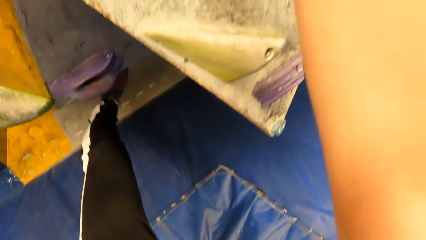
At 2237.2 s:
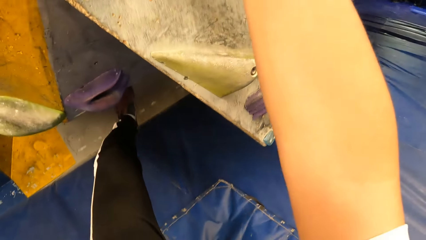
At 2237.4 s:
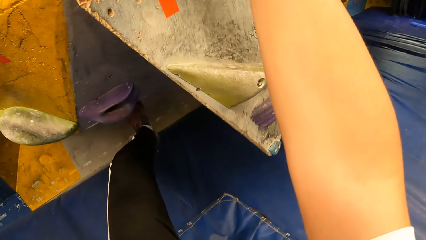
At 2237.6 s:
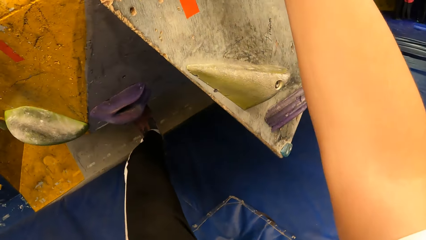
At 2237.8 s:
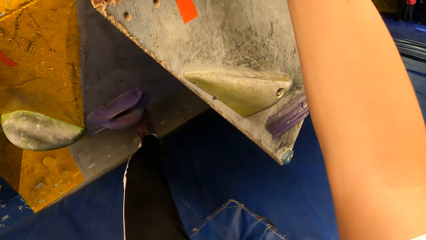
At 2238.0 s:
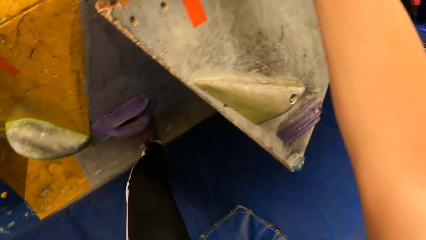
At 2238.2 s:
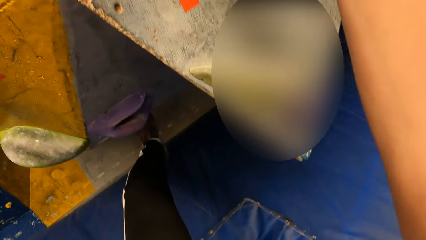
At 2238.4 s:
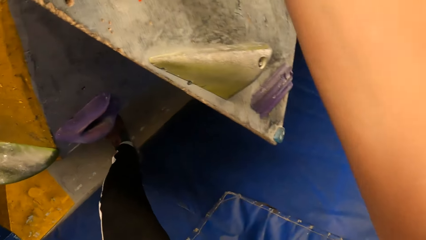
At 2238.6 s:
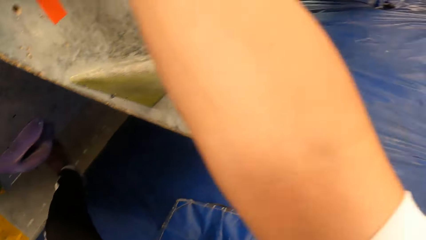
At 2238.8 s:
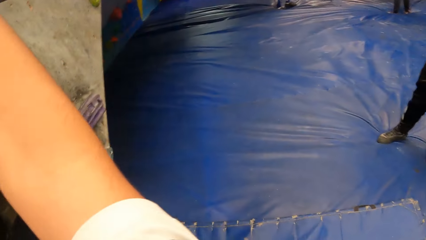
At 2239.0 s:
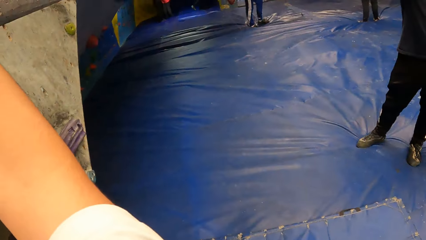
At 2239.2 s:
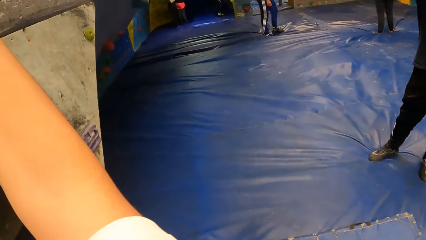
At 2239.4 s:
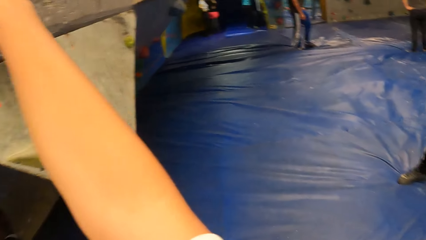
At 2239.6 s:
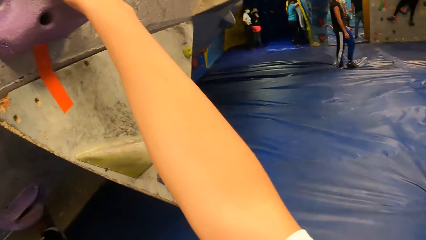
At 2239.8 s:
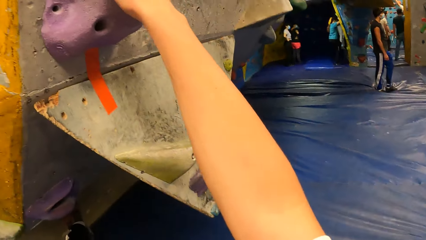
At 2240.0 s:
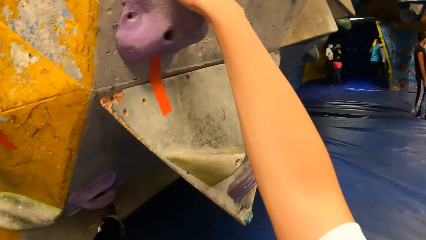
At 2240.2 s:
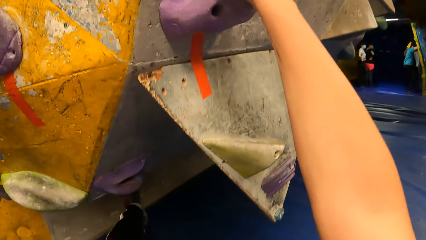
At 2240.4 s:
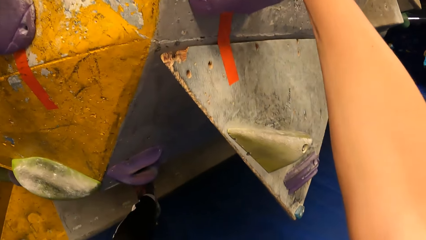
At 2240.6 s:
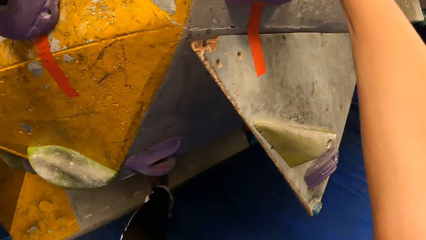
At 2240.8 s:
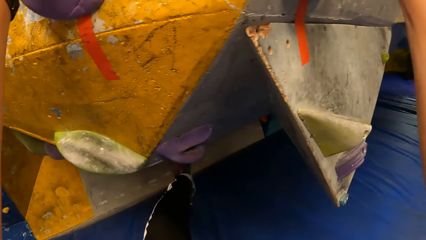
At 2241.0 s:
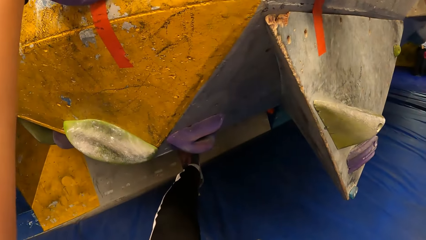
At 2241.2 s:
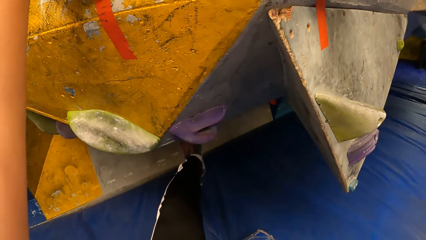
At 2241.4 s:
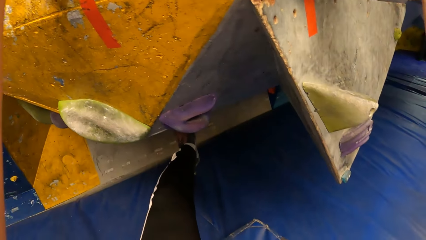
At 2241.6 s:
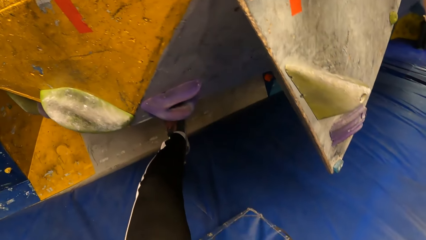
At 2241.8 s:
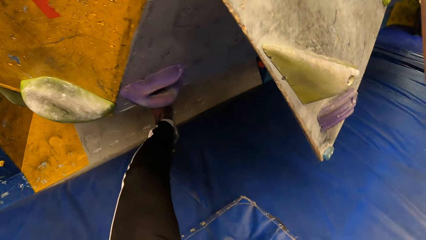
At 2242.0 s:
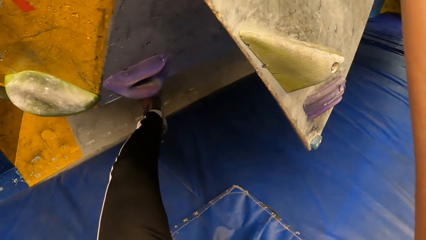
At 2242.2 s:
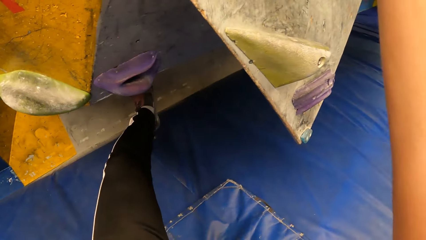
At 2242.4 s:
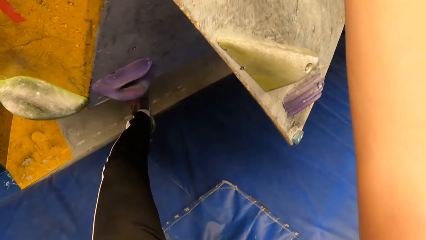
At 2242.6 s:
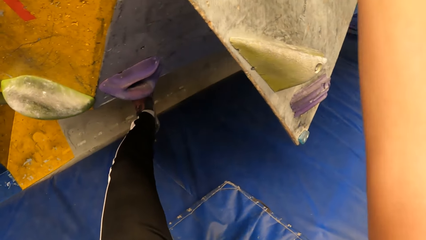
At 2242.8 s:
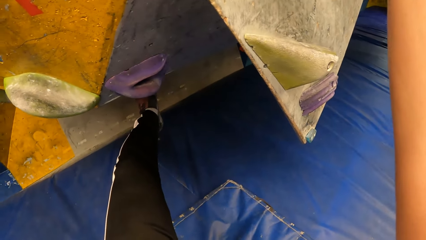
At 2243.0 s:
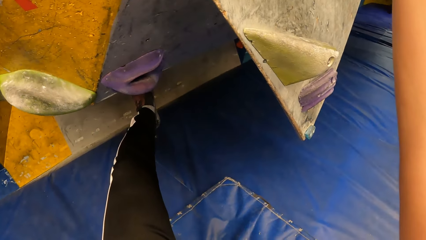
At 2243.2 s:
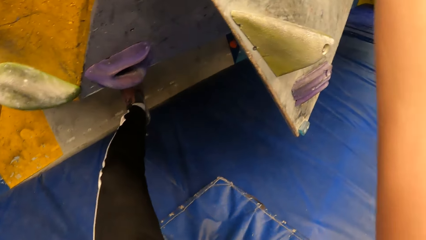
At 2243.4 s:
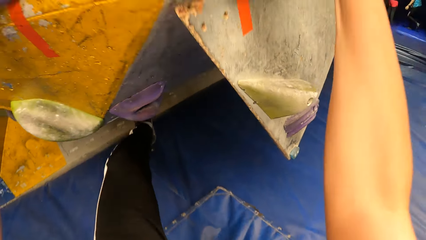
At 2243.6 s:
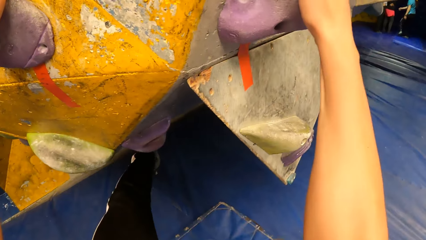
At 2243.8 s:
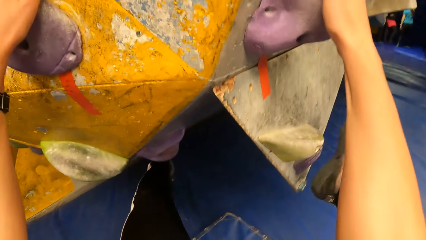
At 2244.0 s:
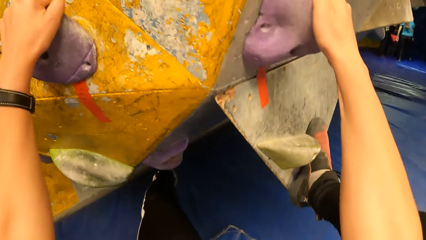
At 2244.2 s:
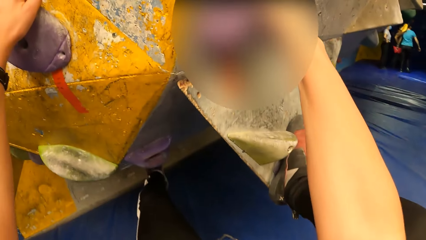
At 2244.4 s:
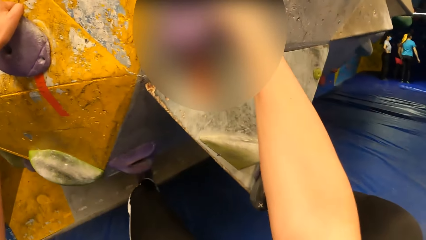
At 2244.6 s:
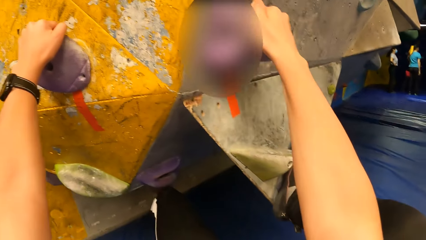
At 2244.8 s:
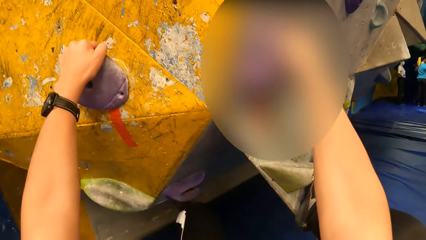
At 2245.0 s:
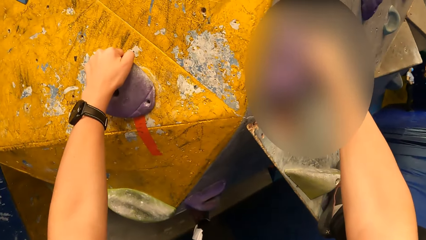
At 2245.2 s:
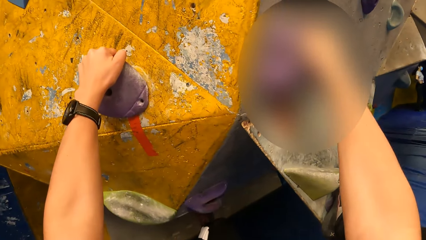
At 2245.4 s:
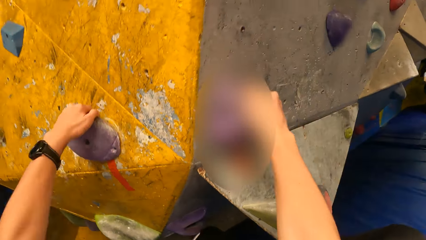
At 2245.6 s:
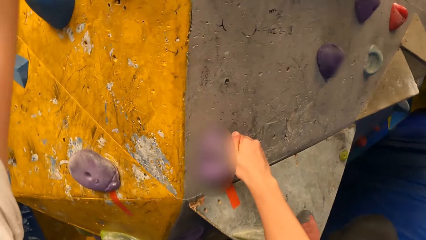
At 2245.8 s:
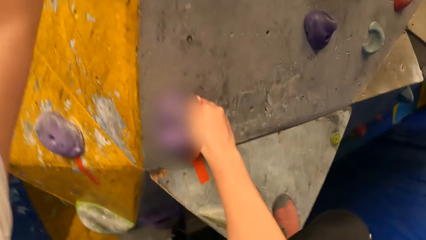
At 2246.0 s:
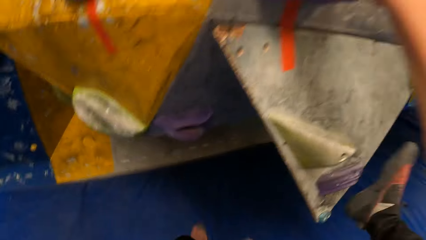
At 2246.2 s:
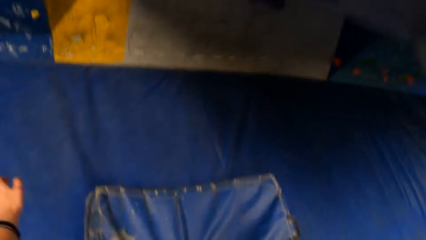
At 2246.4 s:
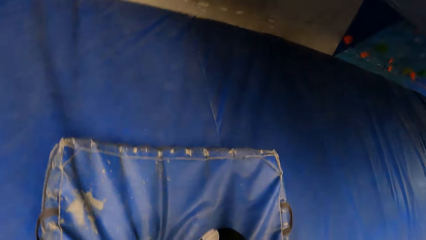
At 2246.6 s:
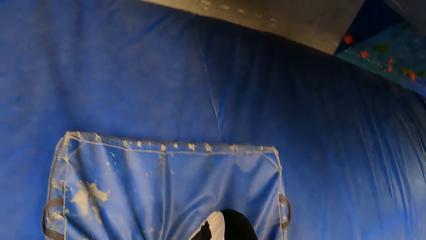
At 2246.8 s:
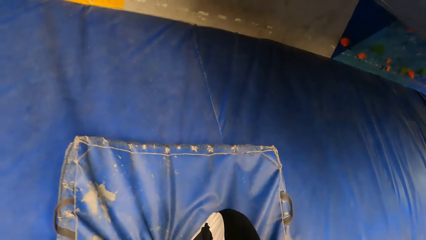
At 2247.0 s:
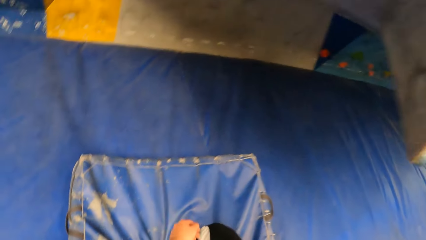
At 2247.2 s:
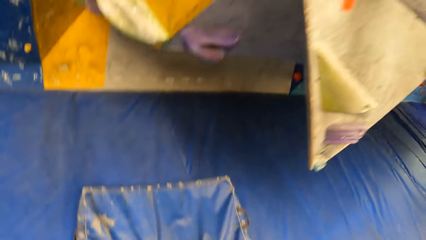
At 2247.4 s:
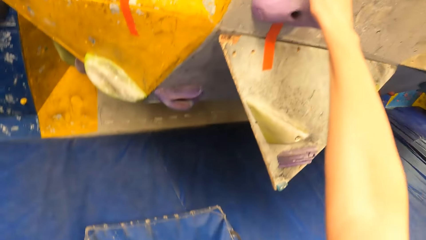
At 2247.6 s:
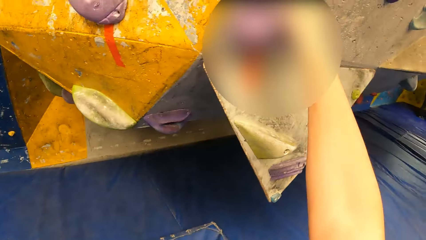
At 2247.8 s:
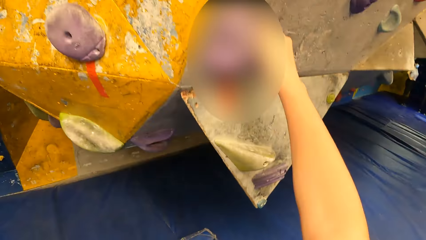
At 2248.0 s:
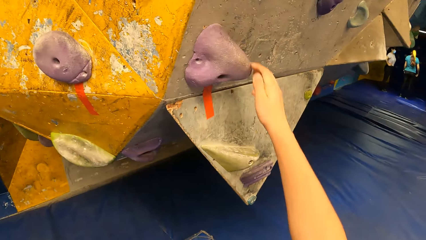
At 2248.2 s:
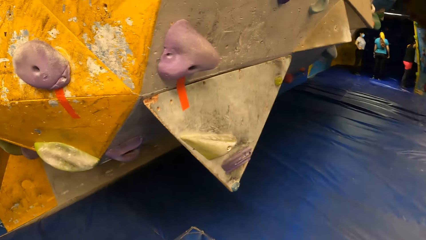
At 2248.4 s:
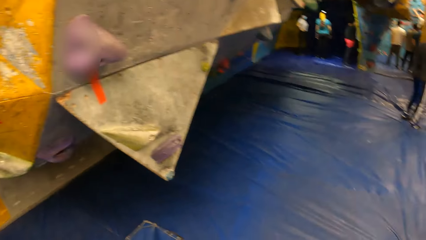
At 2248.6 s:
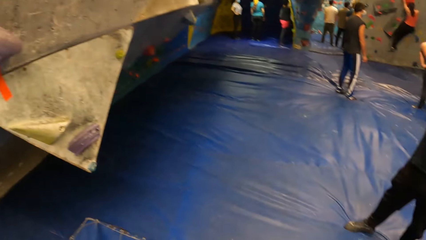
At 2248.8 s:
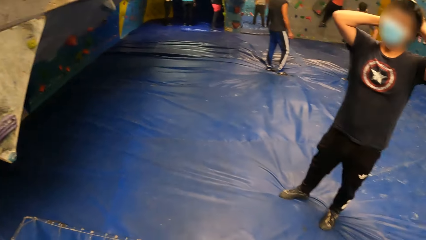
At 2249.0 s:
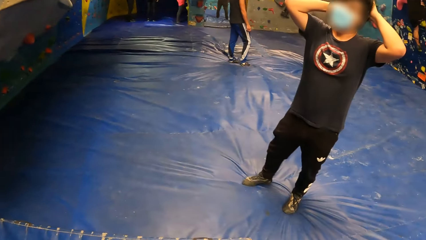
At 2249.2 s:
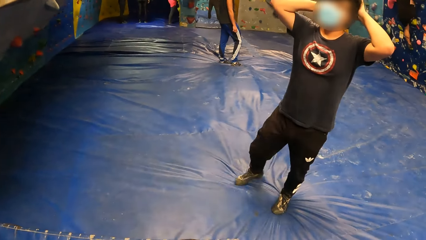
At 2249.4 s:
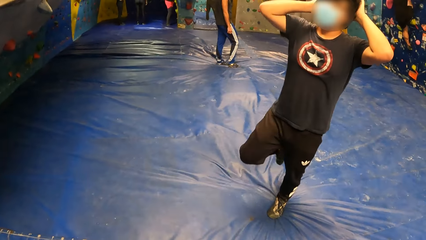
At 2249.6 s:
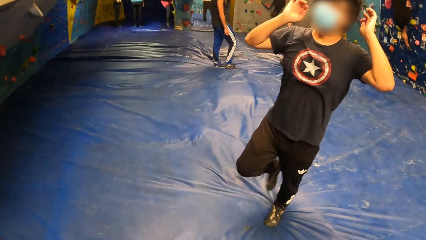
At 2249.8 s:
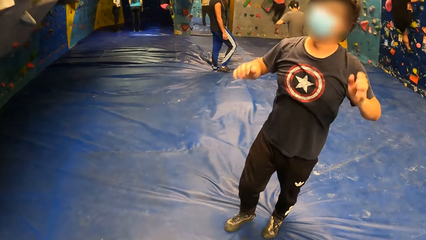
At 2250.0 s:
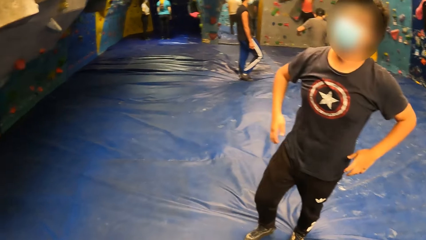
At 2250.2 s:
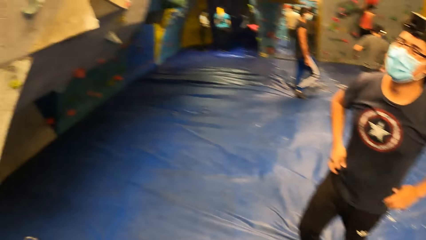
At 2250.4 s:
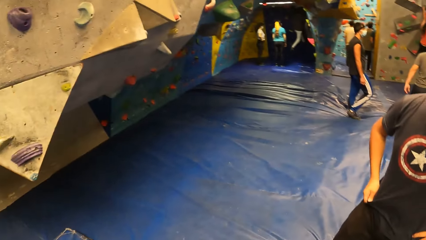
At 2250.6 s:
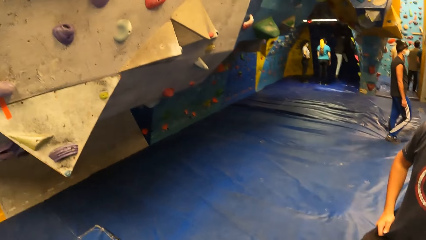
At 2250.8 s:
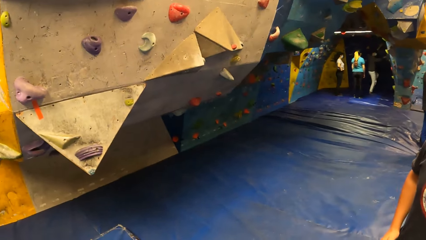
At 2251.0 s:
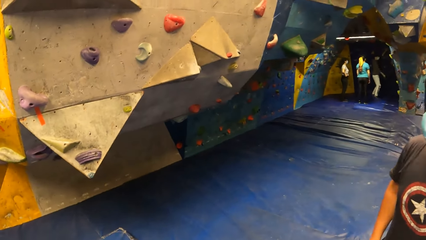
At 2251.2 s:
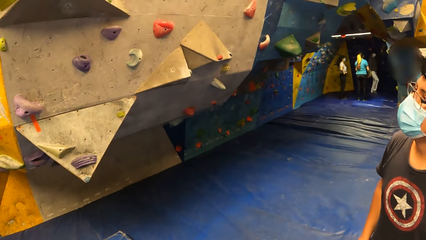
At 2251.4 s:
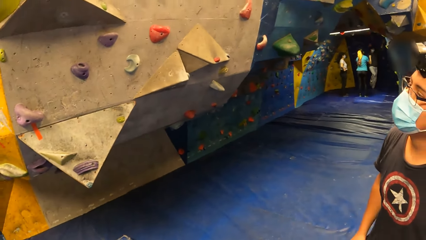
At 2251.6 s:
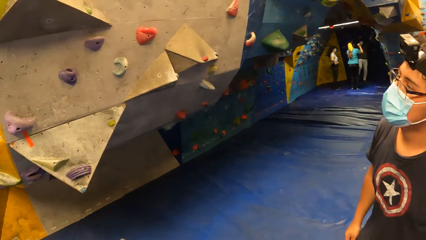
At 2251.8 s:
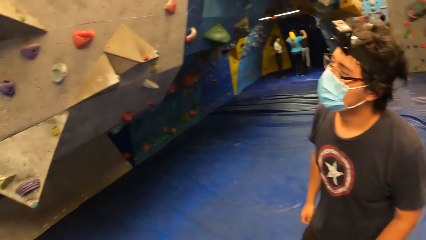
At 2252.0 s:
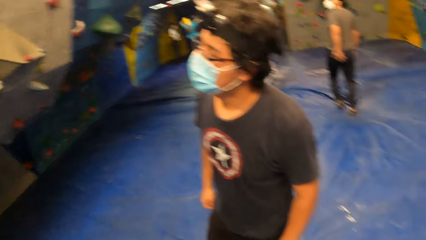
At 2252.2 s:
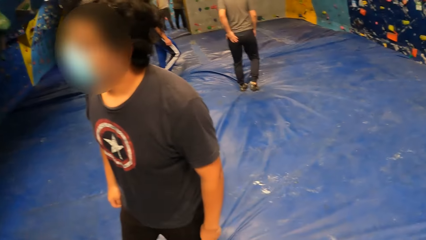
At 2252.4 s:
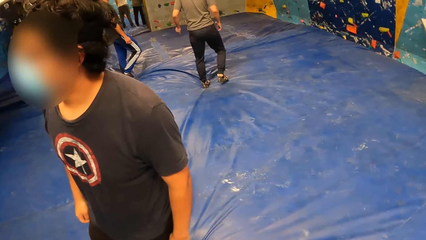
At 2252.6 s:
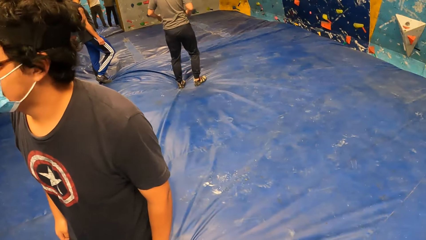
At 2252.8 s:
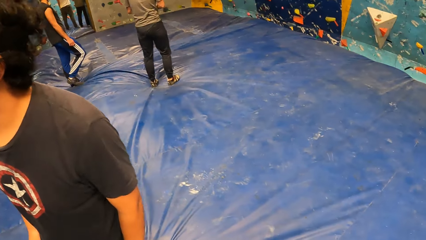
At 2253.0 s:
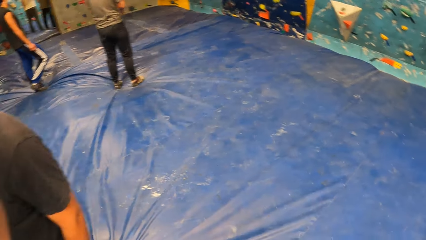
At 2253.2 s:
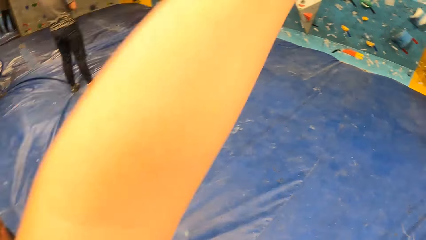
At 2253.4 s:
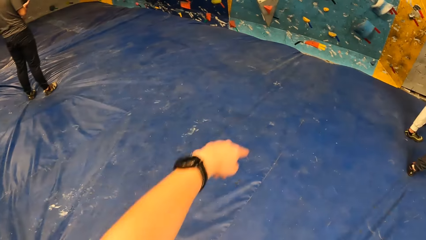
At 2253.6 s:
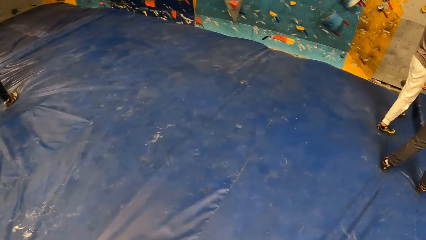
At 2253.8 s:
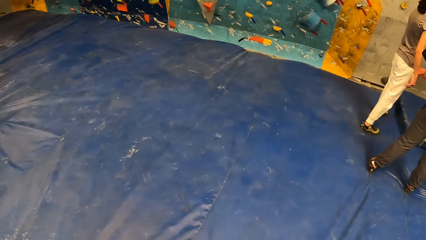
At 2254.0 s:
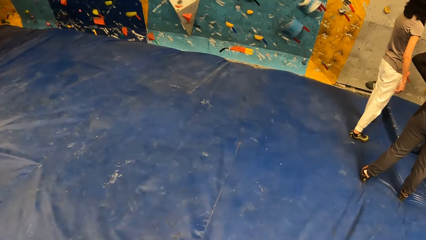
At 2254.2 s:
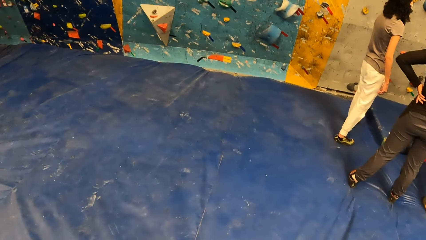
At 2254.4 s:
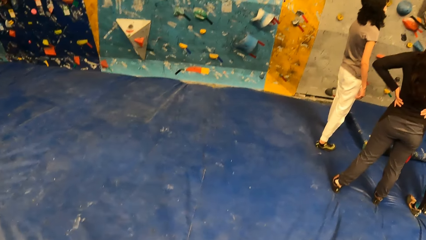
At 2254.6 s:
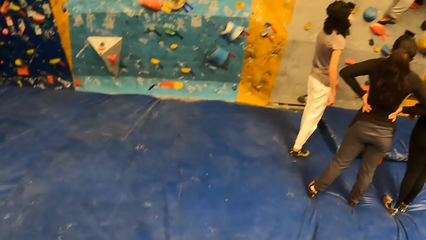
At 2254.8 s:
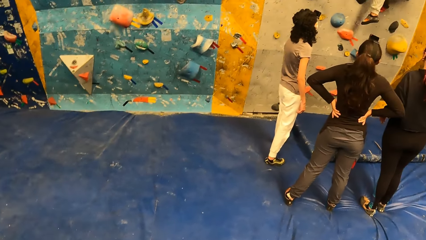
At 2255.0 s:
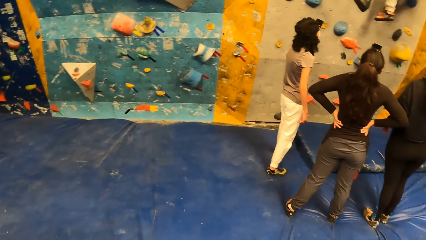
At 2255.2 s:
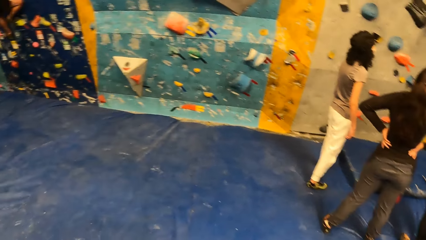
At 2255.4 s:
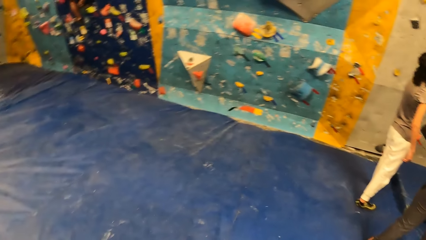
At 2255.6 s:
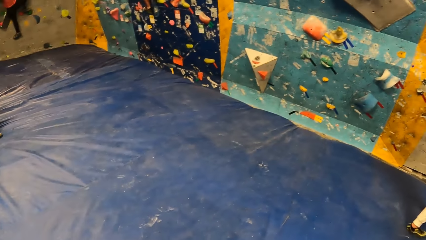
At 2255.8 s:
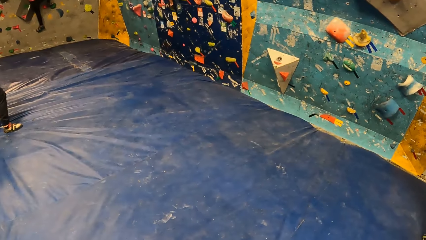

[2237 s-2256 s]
The camera wearer jumps down from the rock on the wall onto the mat. The woman climbs some rocks on a wall. The camera wearer walks around the room.
